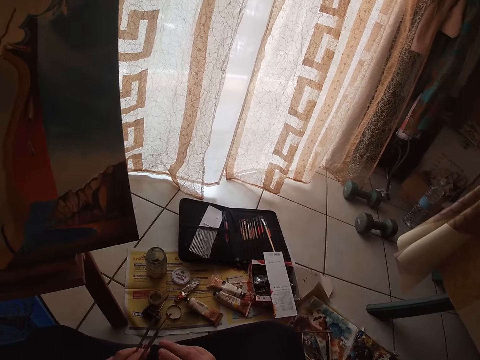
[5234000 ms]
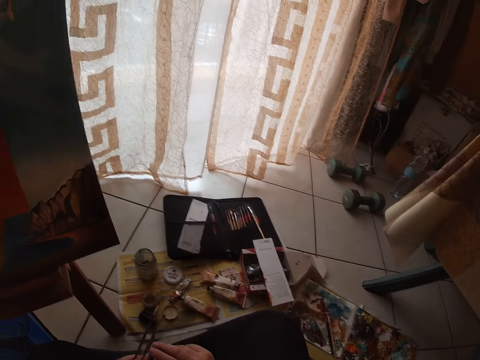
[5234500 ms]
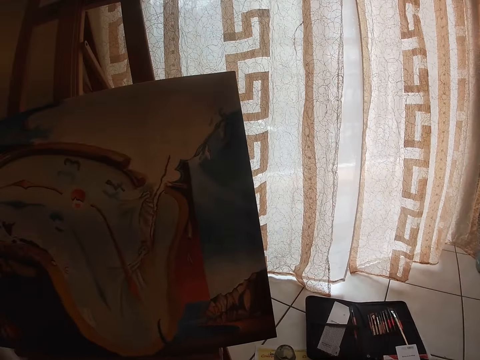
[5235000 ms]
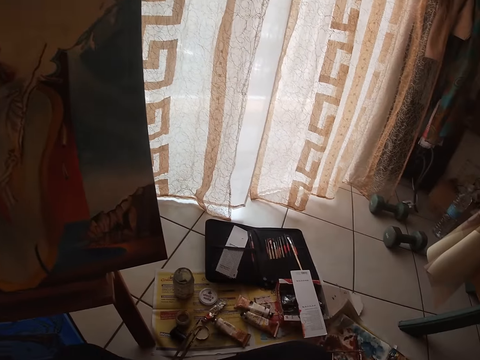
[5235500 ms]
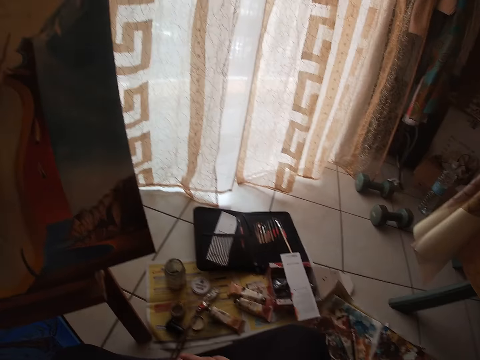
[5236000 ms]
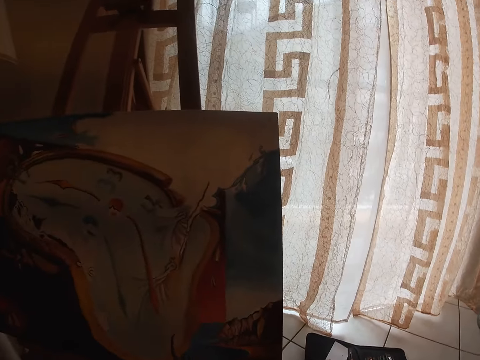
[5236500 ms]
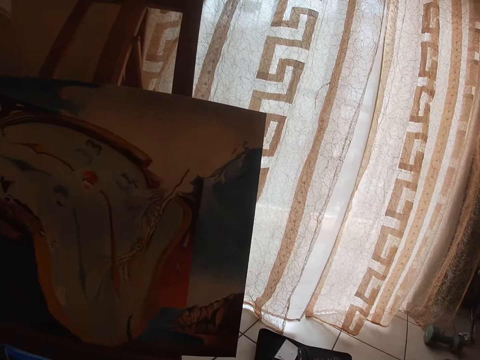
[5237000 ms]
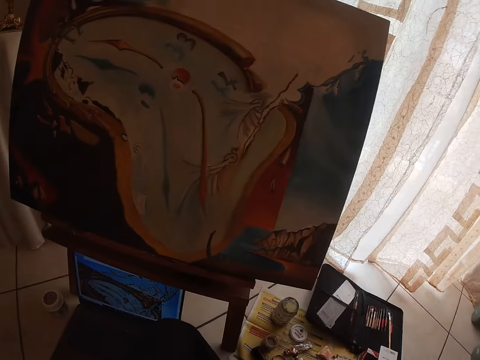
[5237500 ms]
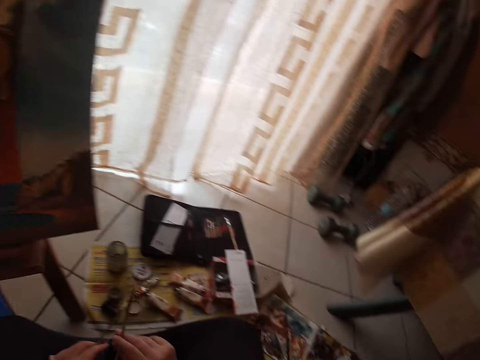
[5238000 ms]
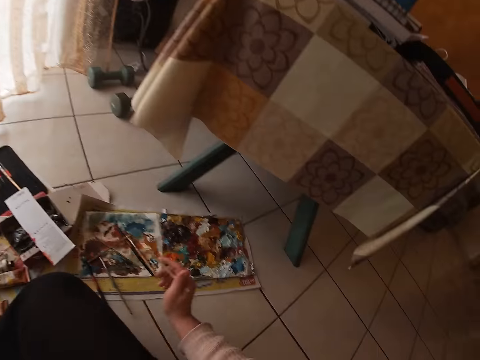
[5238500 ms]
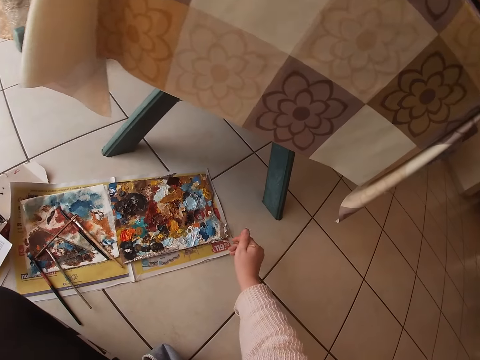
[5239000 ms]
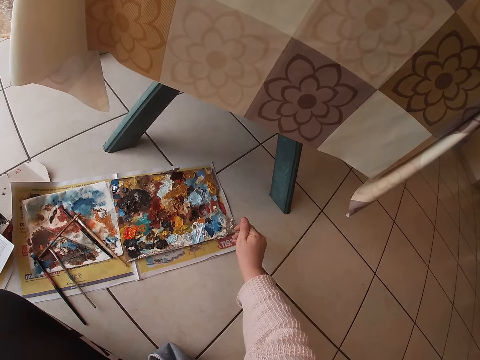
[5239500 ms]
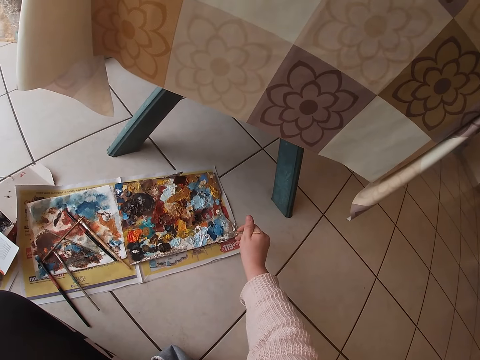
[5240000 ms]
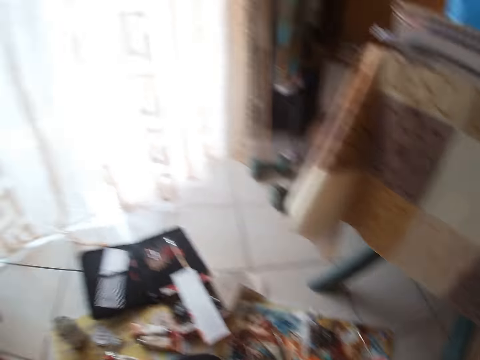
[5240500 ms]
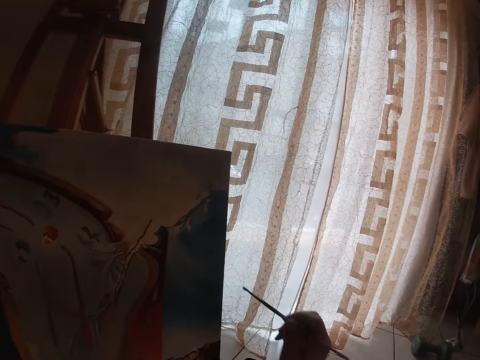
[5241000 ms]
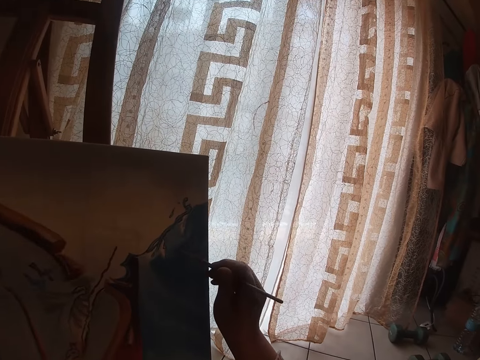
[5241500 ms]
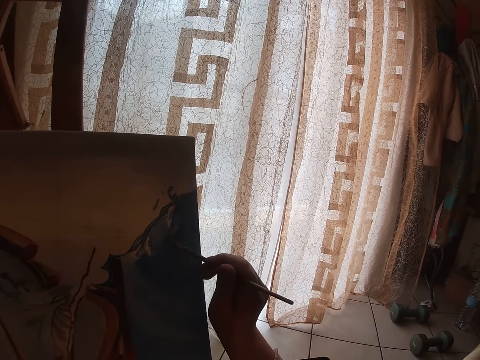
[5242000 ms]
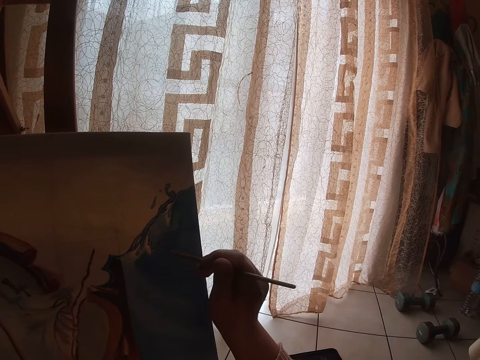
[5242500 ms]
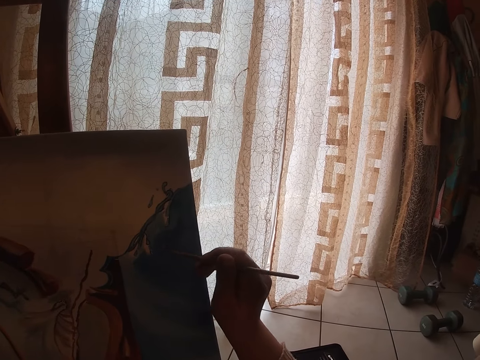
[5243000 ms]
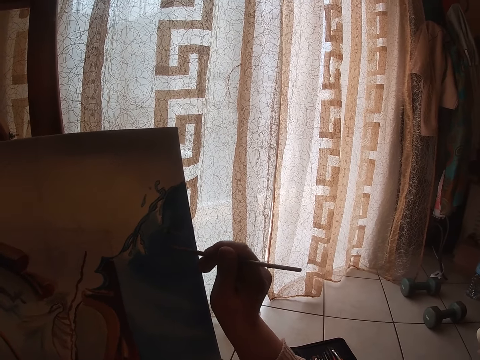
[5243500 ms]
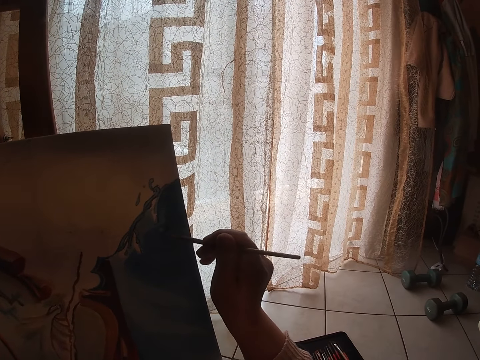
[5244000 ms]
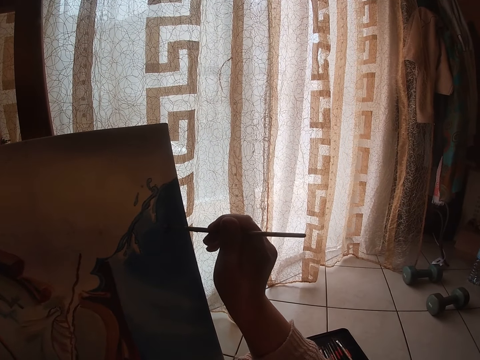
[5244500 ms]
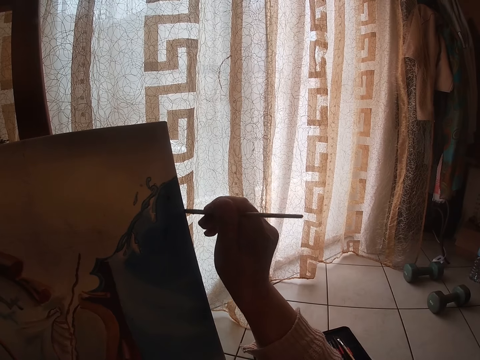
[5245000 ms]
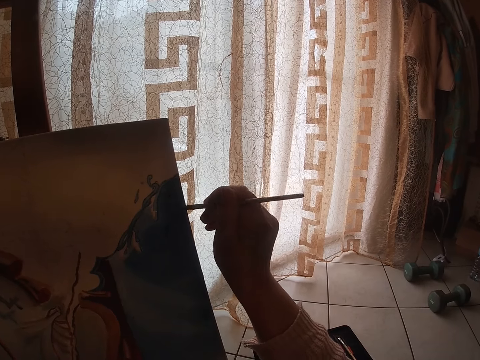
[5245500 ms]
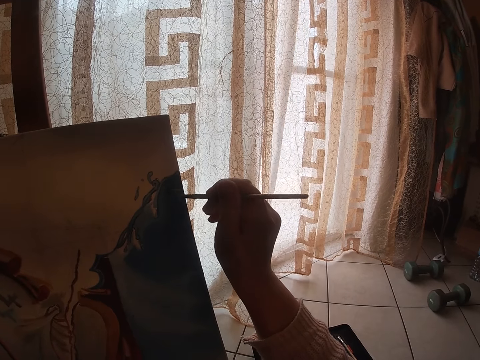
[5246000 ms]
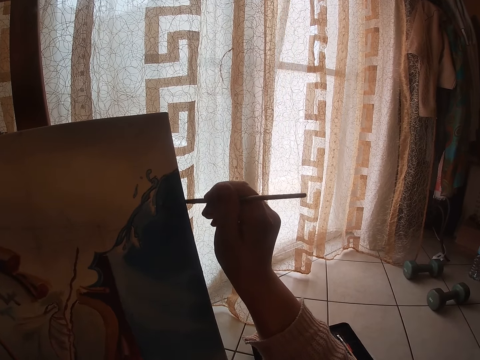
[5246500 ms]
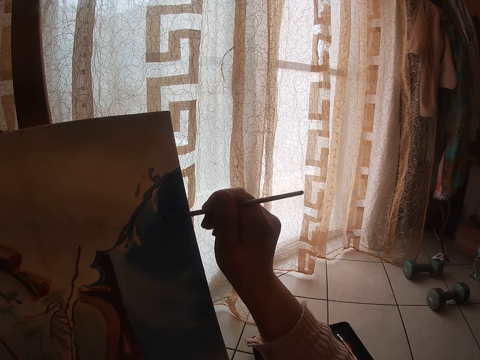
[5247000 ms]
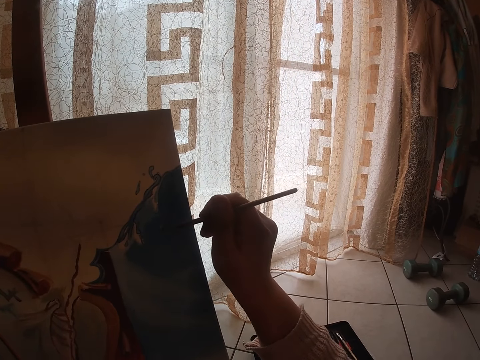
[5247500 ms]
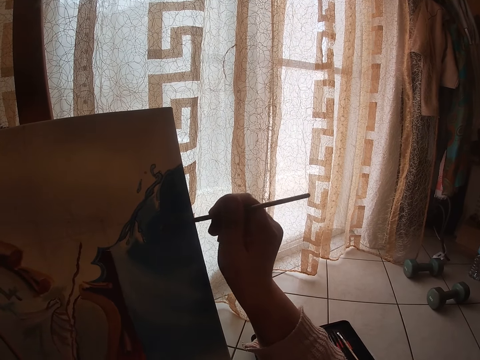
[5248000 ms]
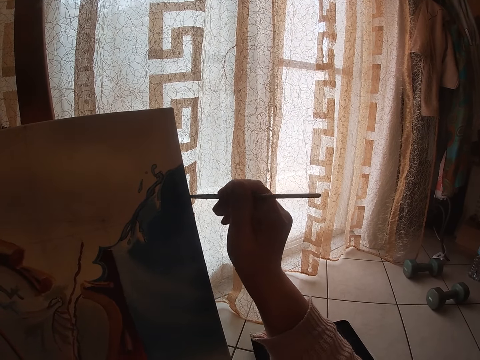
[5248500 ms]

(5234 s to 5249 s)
The camera wearer dabs paint on the palette with the sable brush on the floor with her right hand. She turns around. She continues to paint on the canvas.

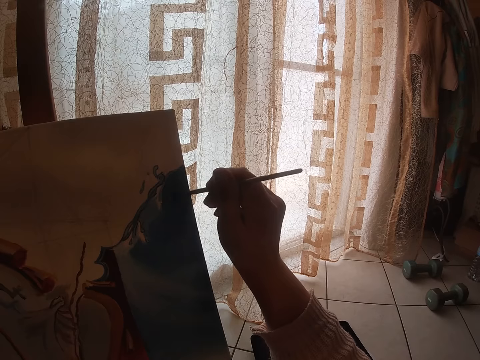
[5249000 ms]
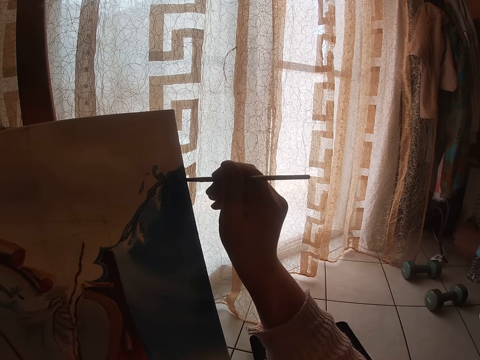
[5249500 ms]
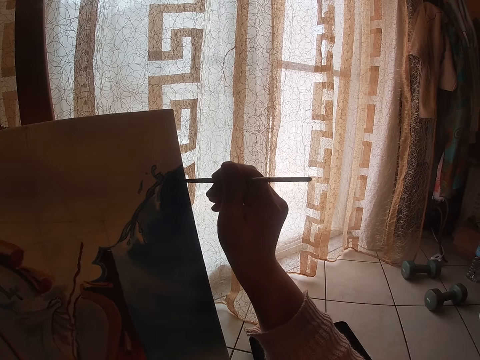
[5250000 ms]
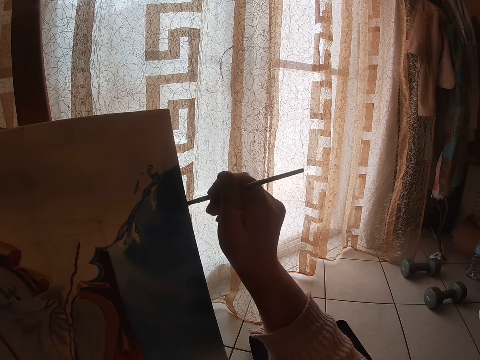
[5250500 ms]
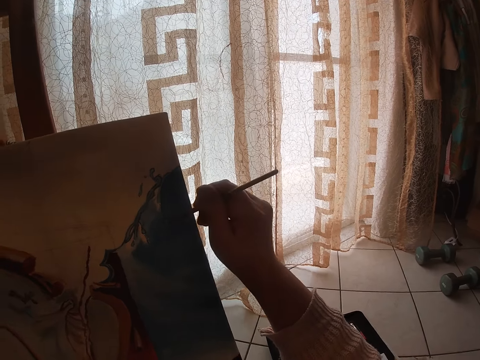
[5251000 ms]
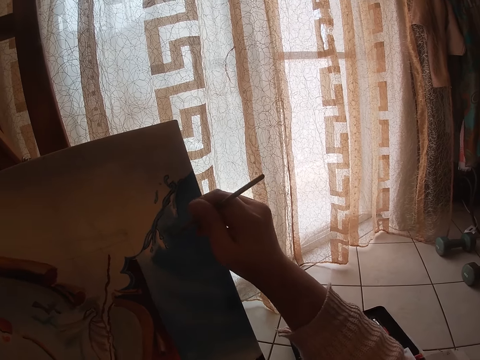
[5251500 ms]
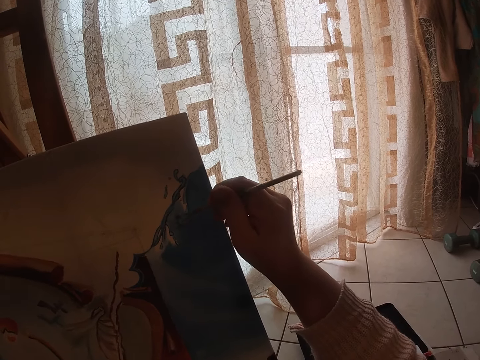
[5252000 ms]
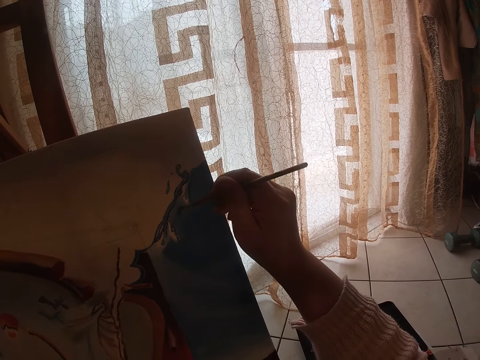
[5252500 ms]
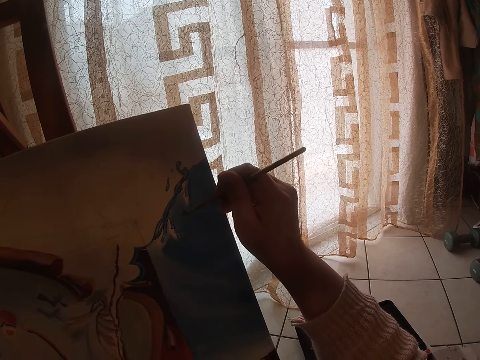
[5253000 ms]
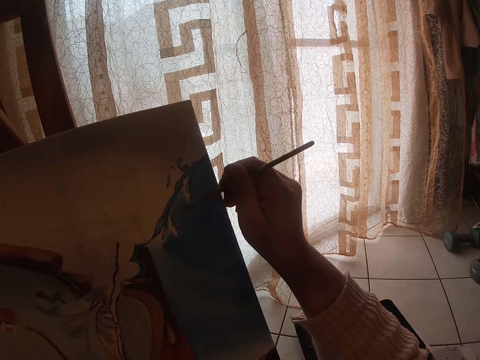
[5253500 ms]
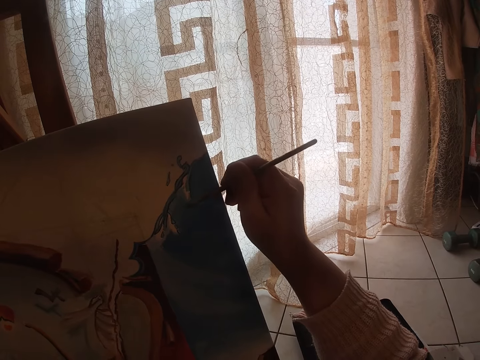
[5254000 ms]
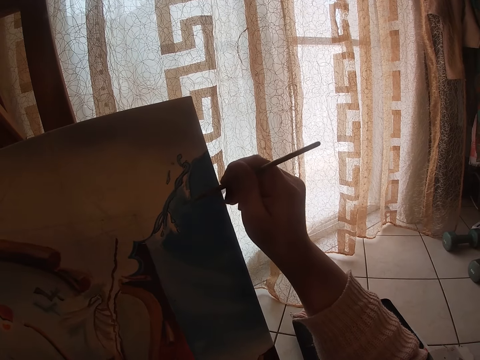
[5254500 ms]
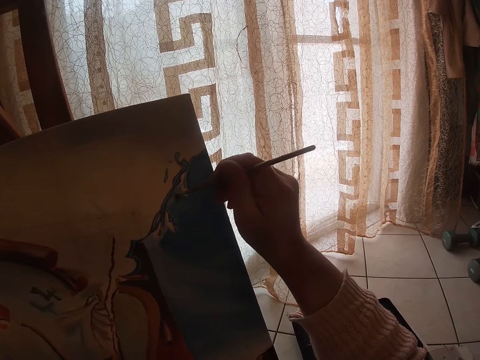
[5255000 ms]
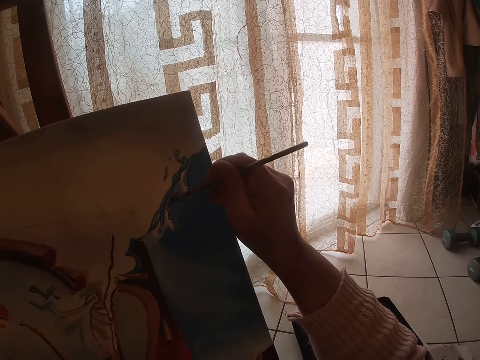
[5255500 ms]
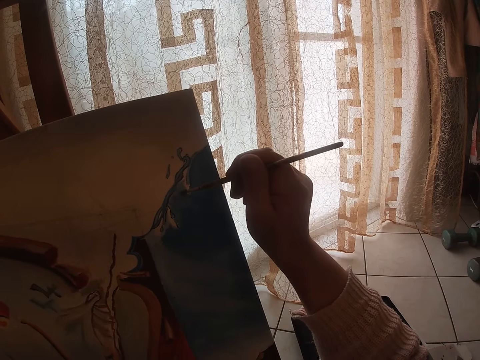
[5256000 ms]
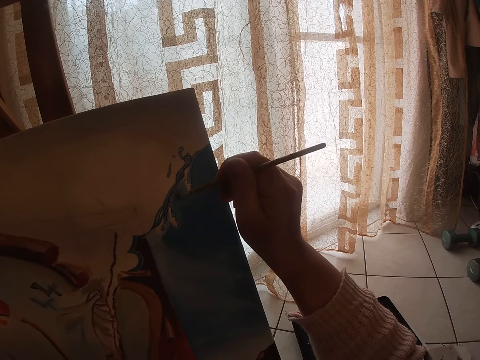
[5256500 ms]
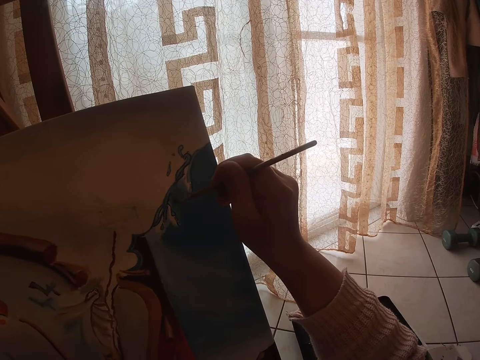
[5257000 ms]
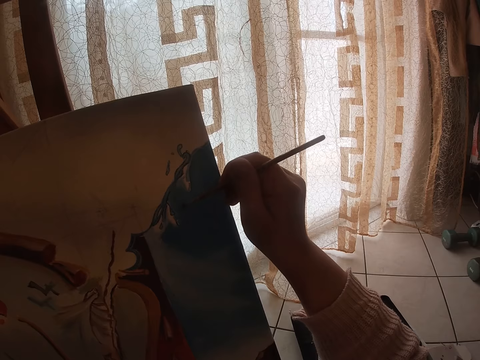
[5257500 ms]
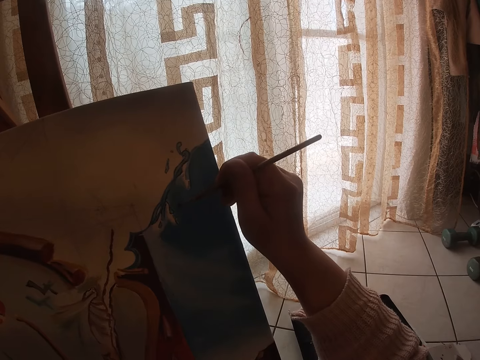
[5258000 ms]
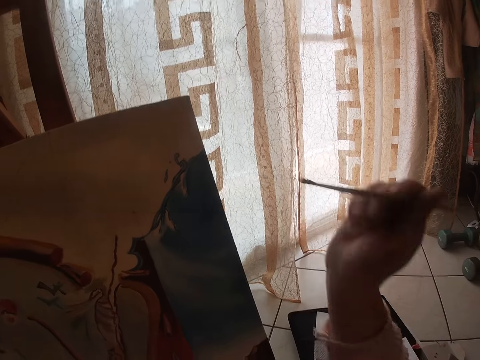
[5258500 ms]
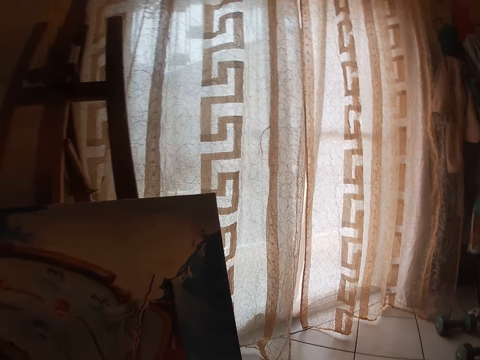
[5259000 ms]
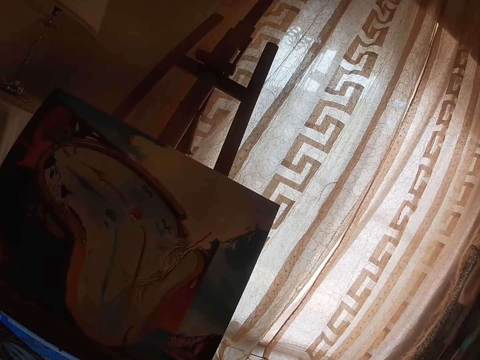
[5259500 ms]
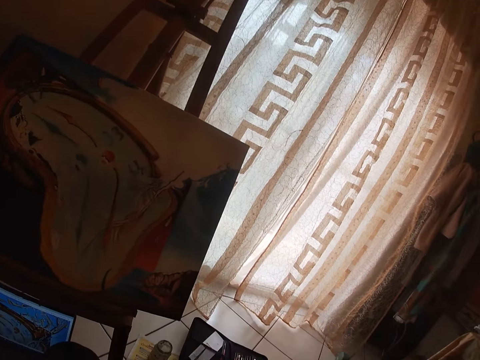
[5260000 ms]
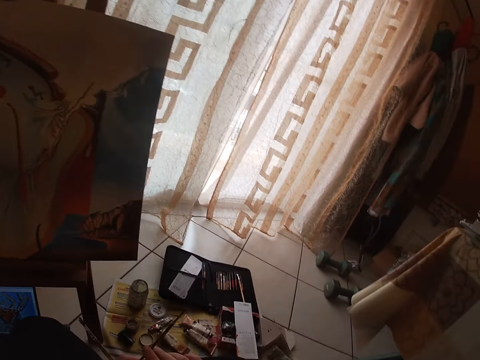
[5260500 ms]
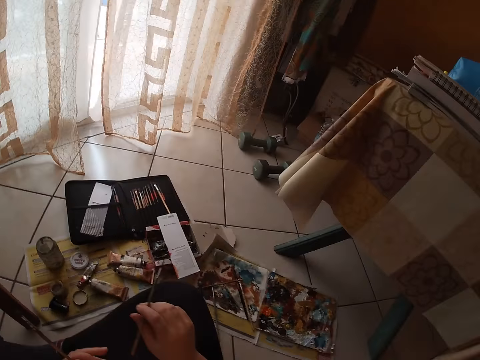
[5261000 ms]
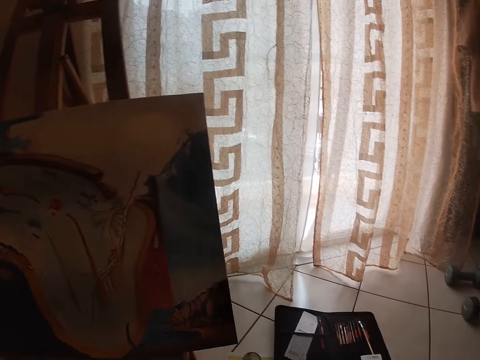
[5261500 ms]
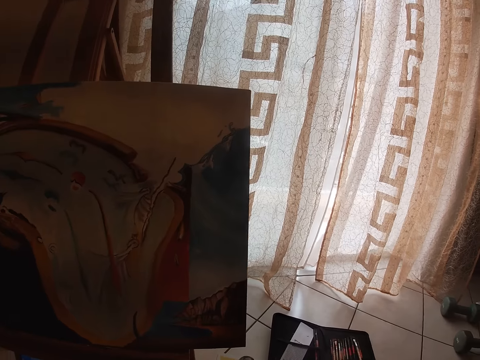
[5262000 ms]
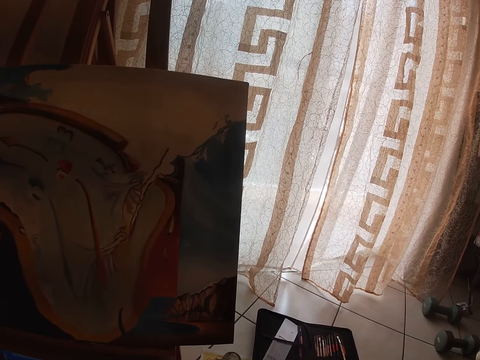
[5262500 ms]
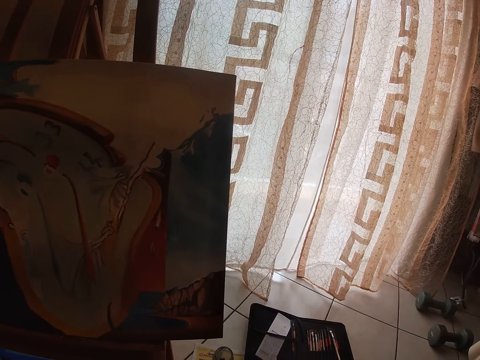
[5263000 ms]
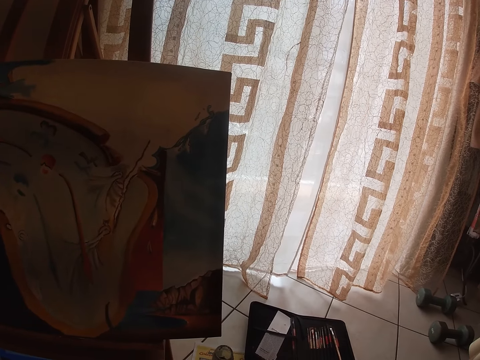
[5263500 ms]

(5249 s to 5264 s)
The camera wearer lifts the paintbrush from the painting. They look around.
